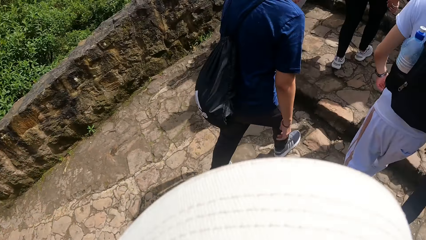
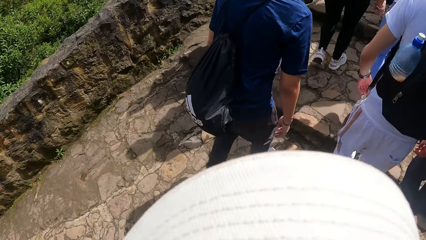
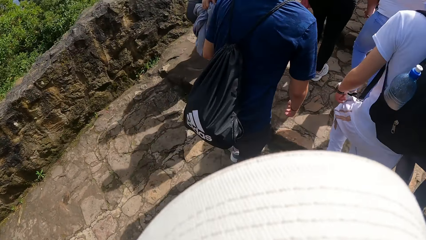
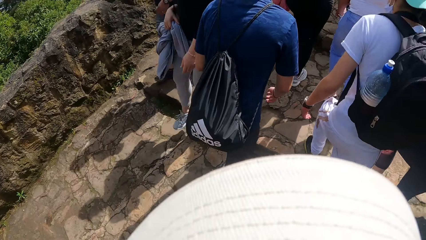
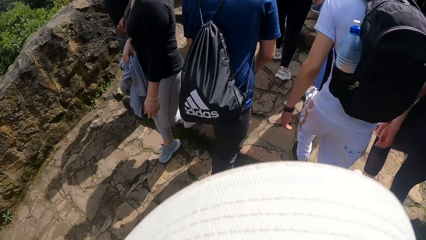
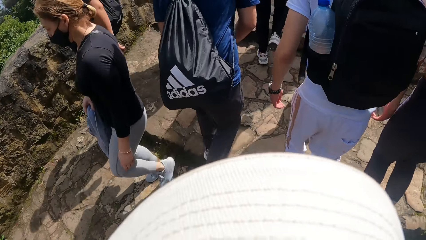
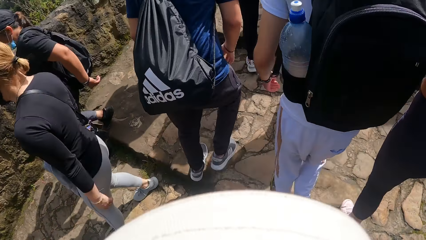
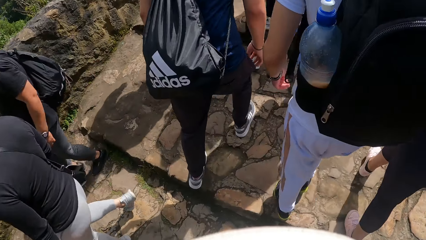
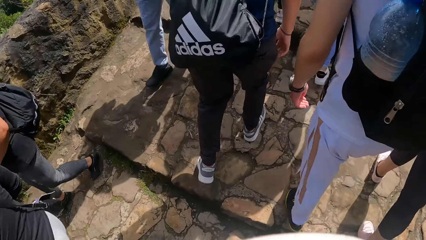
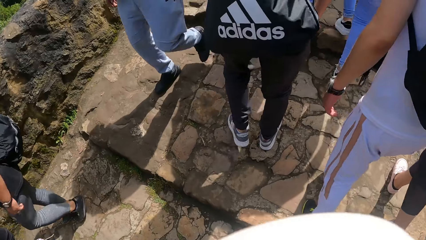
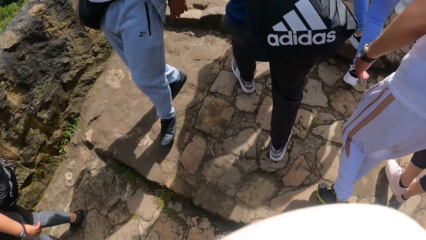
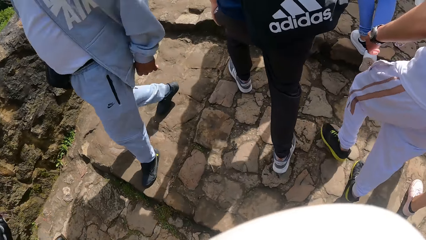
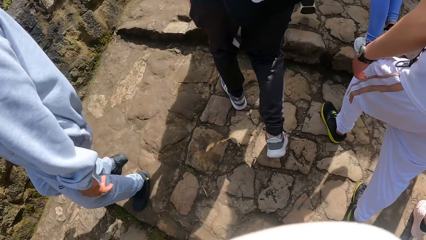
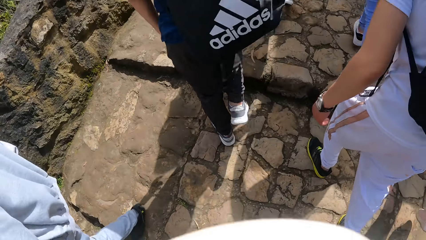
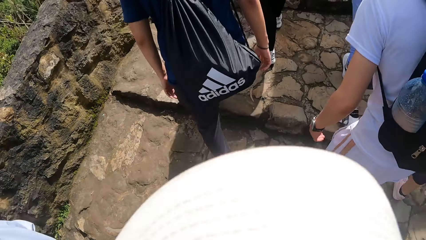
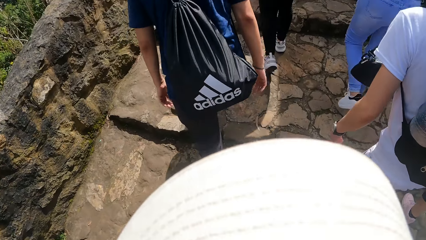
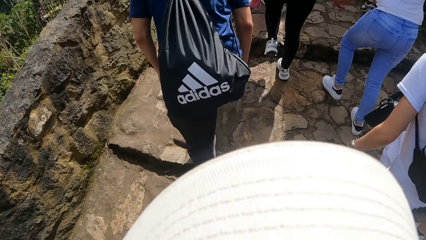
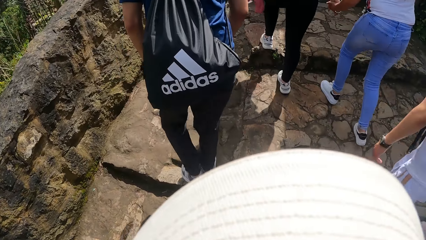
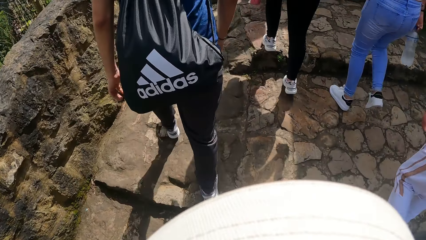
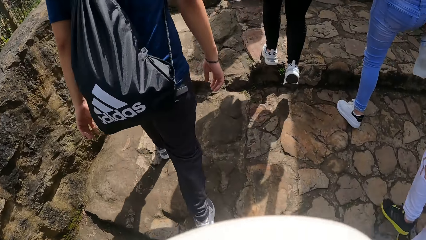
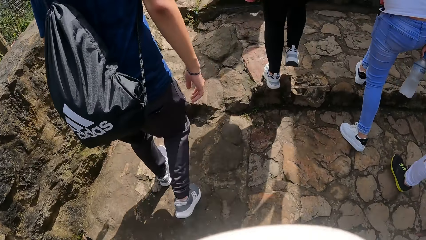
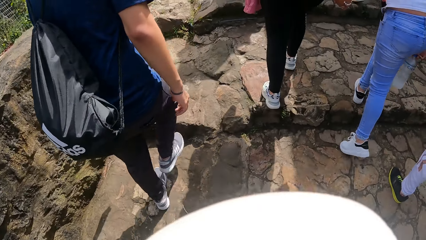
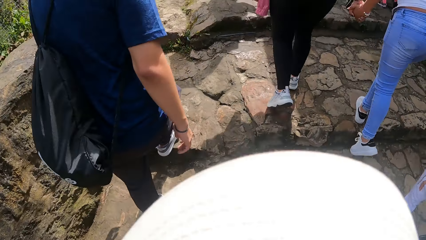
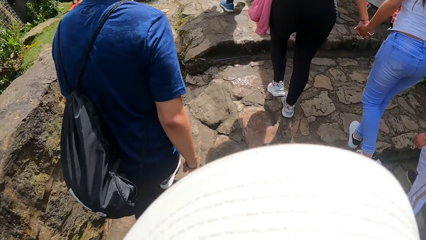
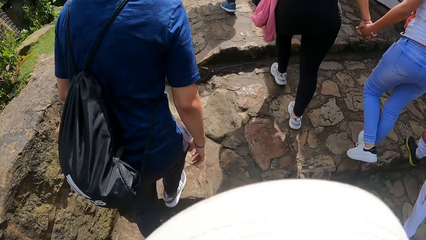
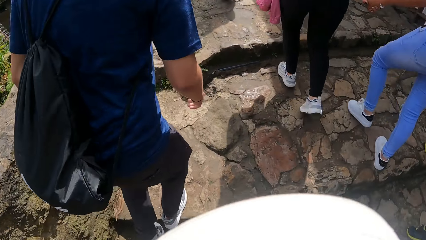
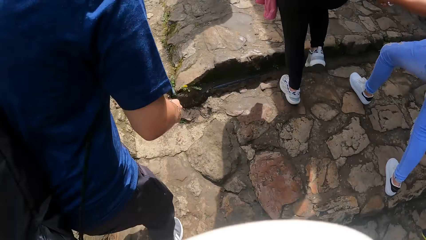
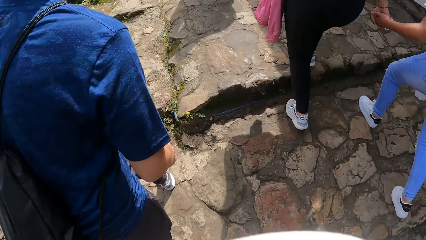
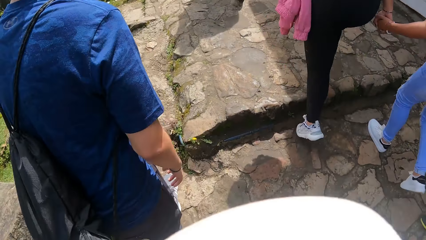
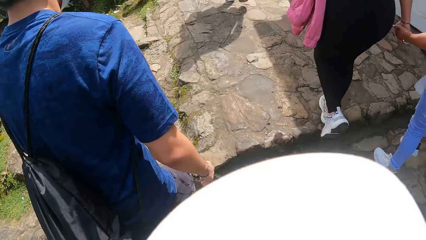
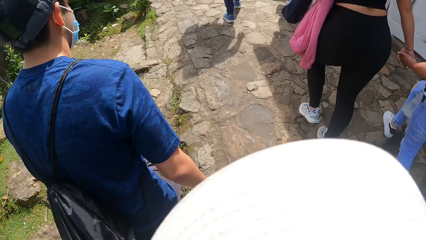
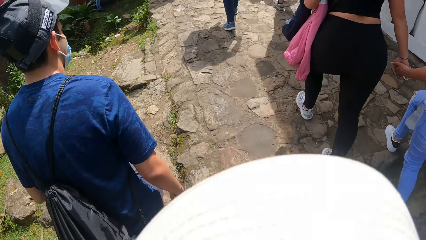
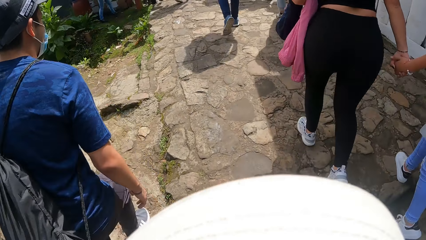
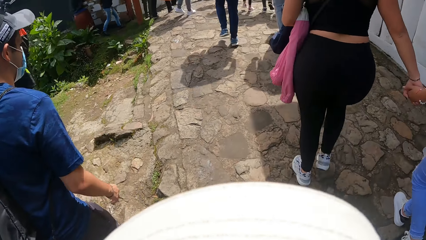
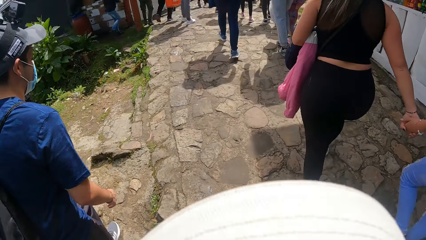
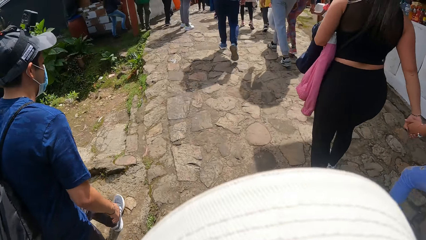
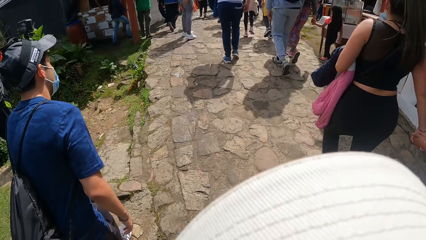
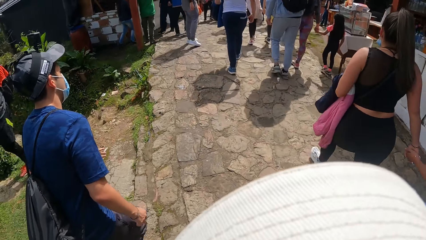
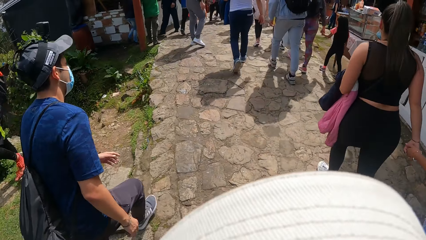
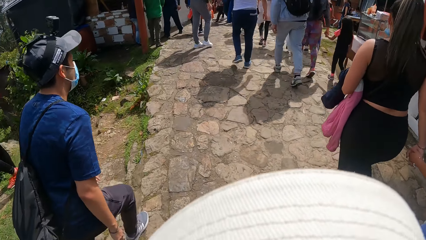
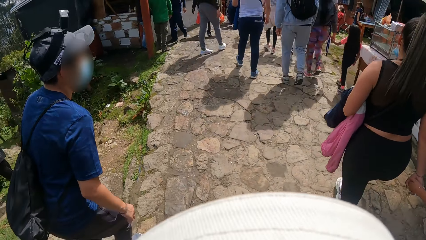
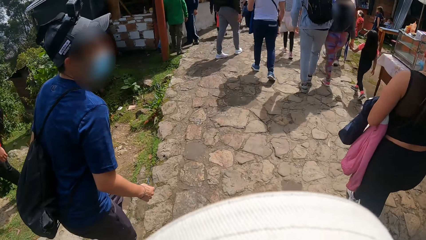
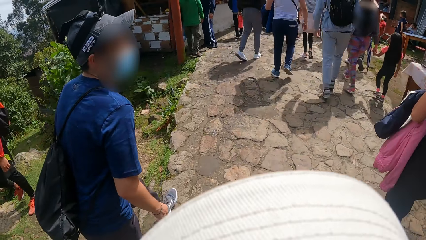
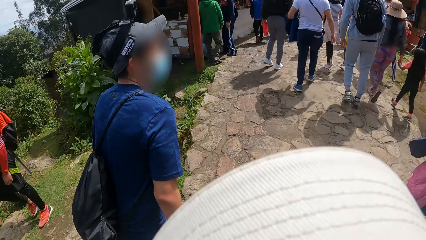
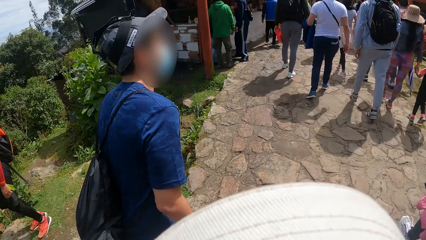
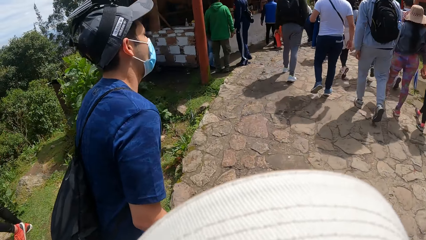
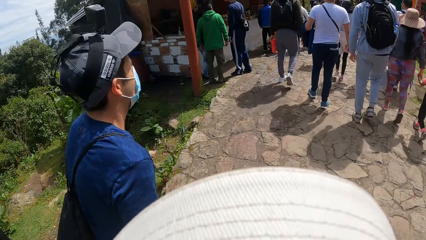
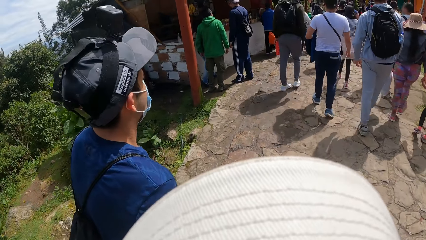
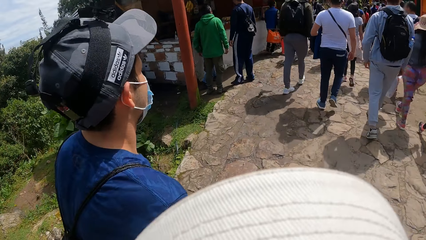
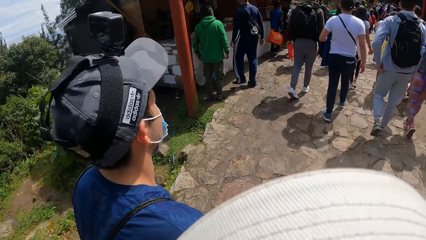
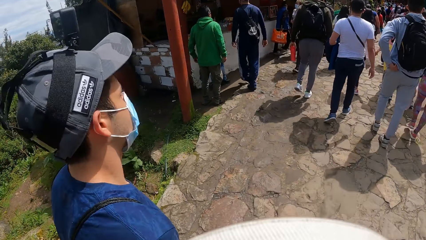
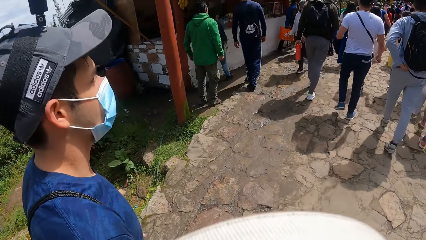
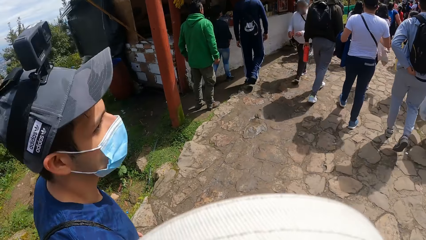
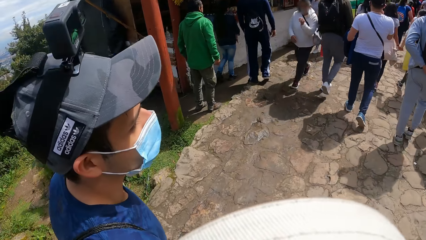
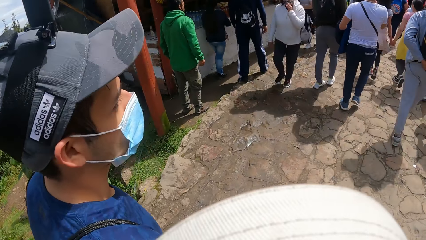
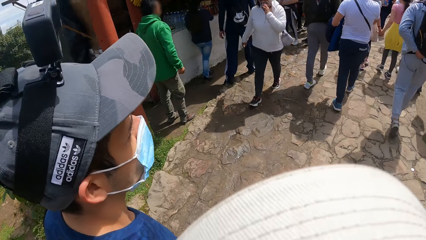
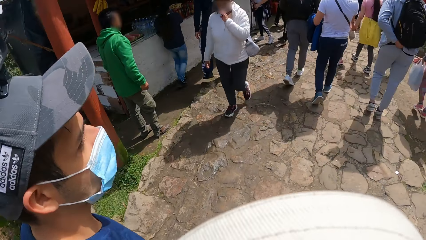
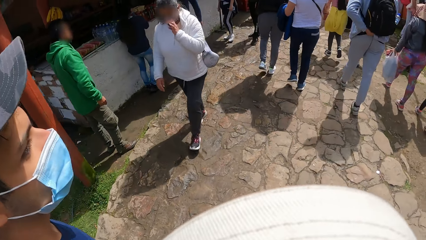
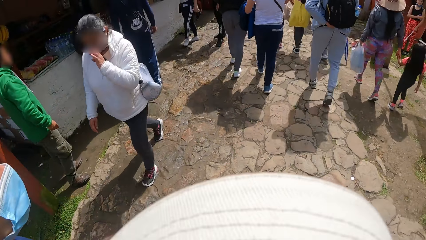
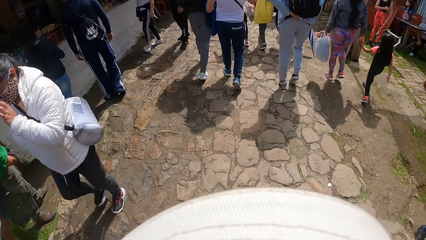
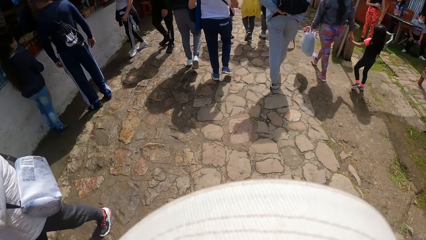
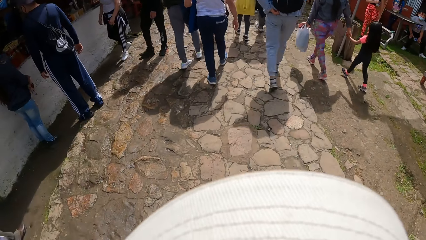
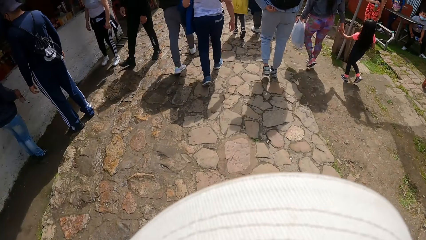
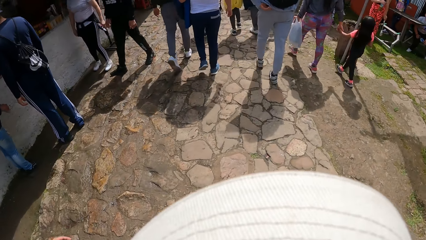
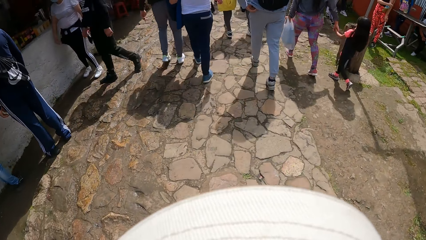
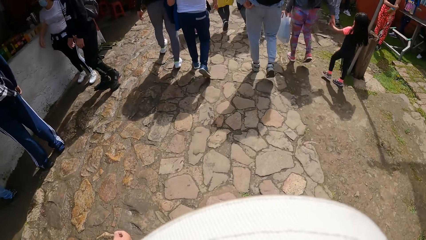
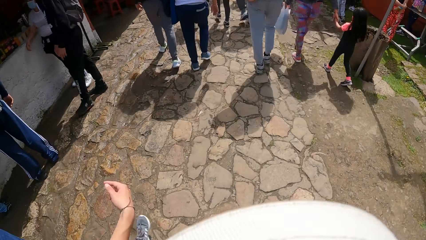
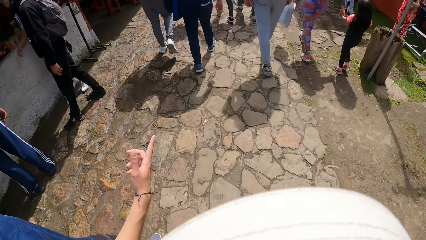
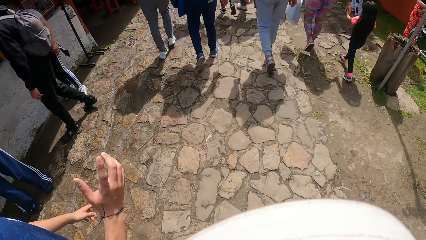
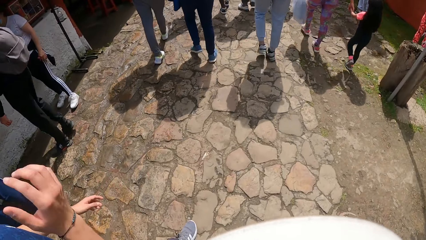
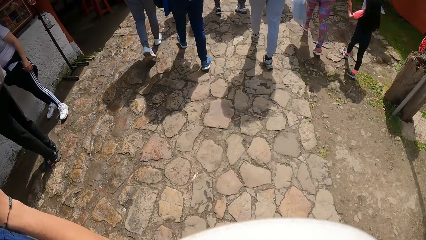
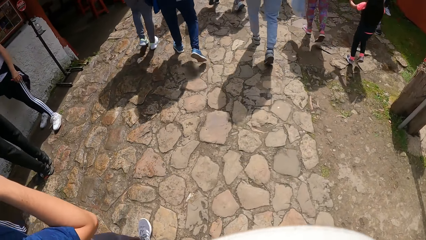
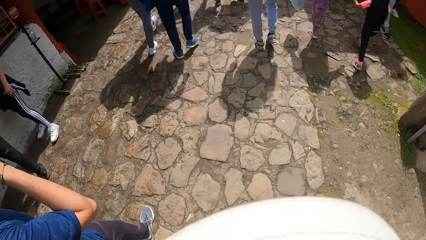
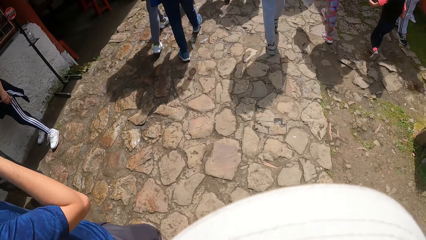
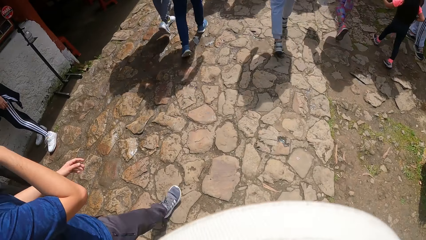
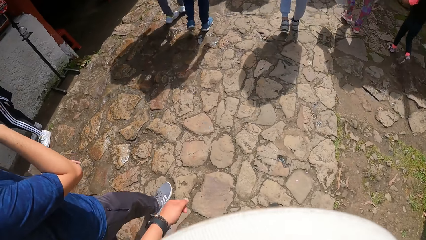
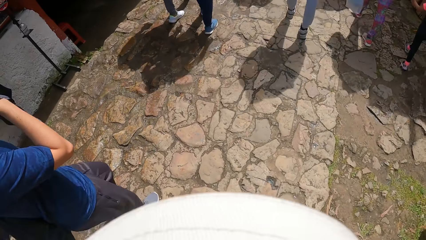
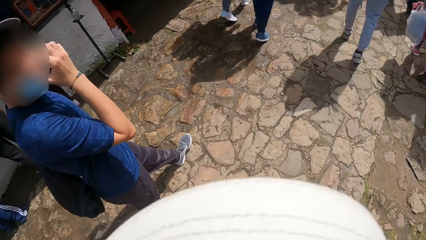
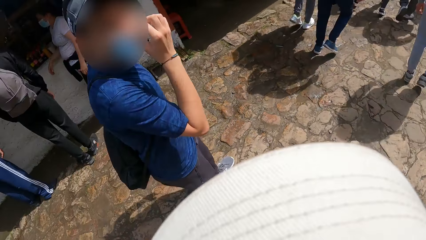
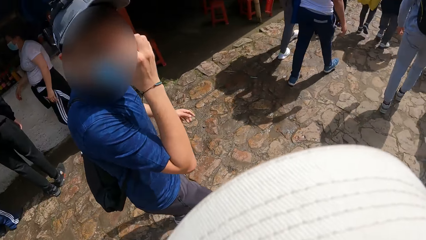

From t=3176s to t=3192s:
The camera wearer climbs up the stairs. They walk up a step repeatedly. They walk forward on a pathway.
